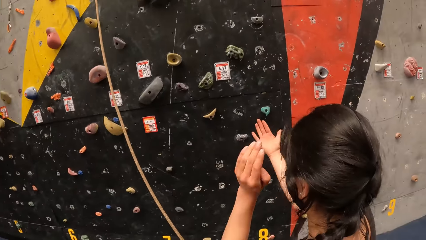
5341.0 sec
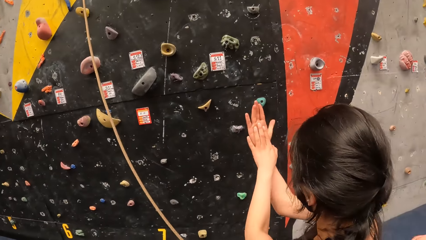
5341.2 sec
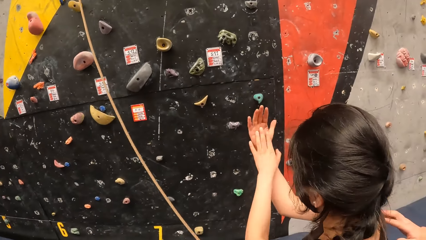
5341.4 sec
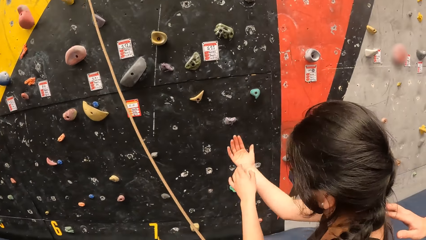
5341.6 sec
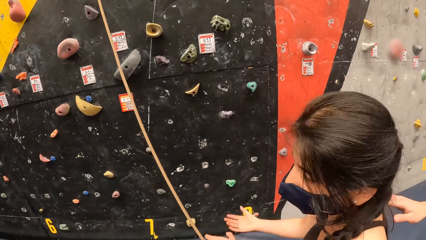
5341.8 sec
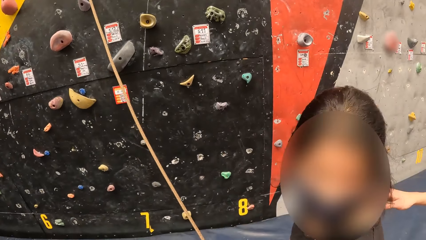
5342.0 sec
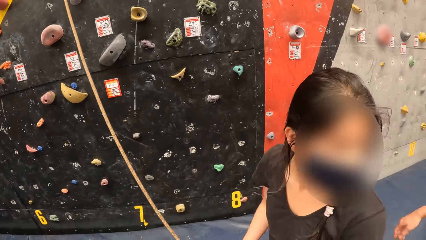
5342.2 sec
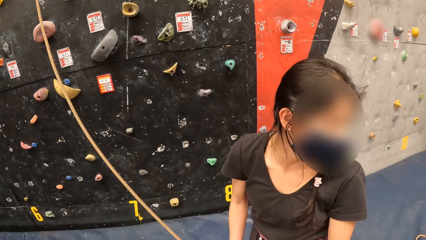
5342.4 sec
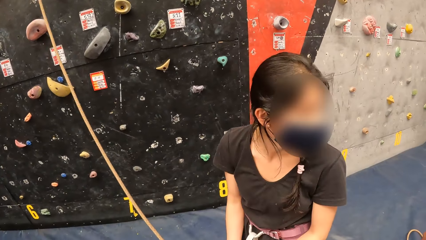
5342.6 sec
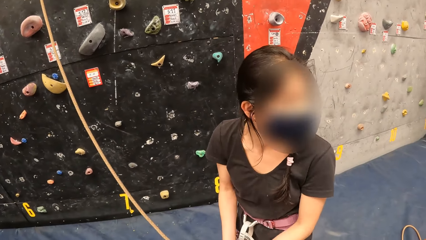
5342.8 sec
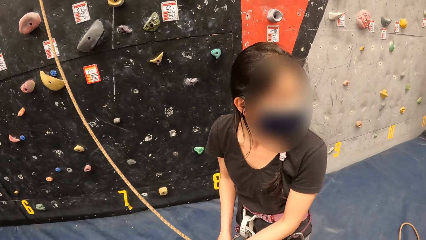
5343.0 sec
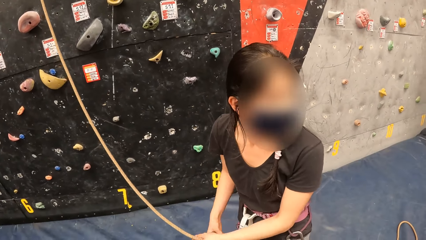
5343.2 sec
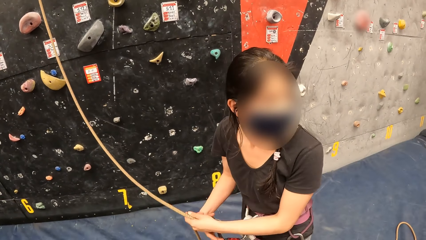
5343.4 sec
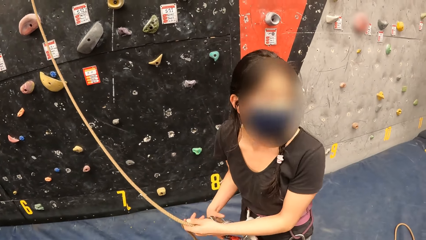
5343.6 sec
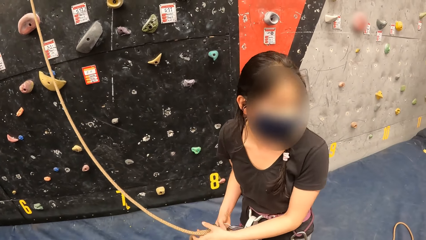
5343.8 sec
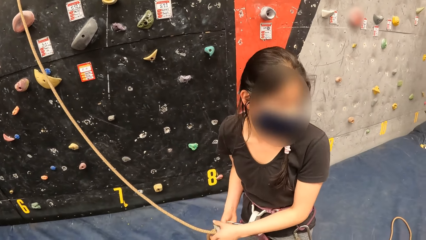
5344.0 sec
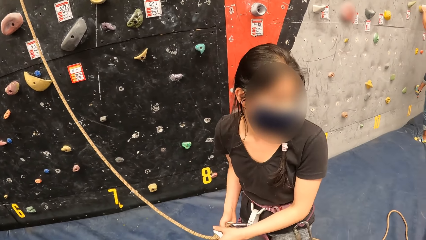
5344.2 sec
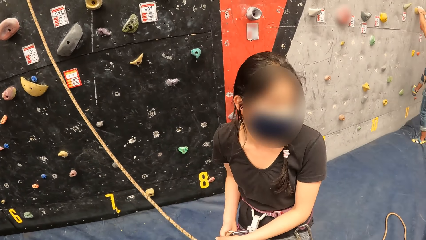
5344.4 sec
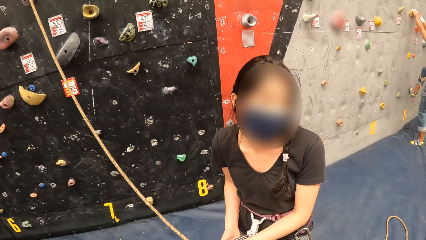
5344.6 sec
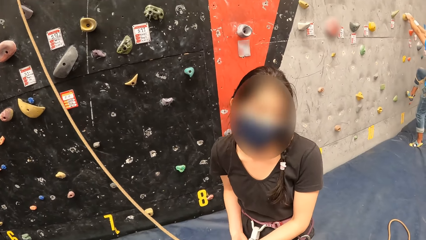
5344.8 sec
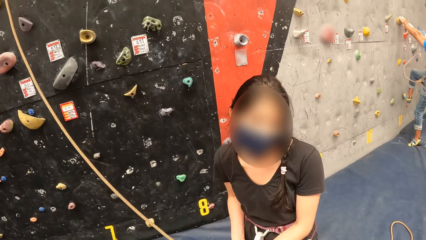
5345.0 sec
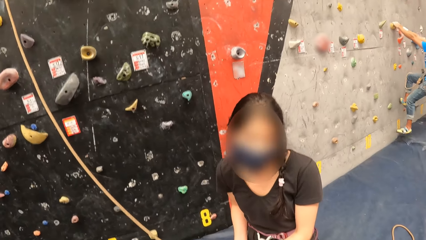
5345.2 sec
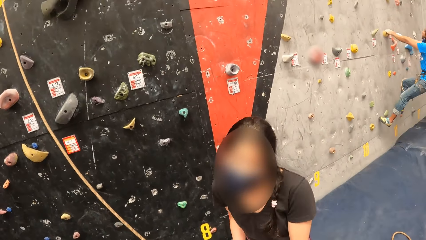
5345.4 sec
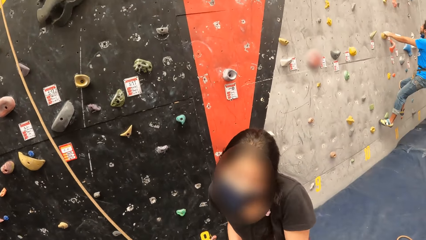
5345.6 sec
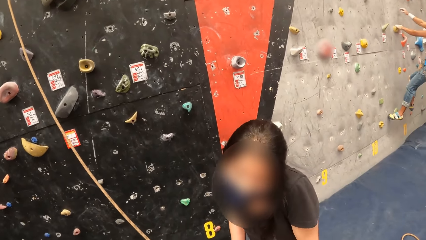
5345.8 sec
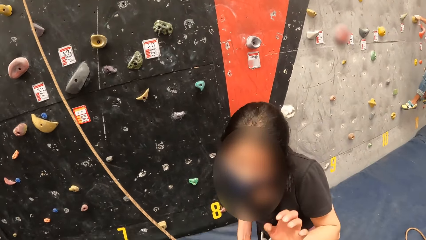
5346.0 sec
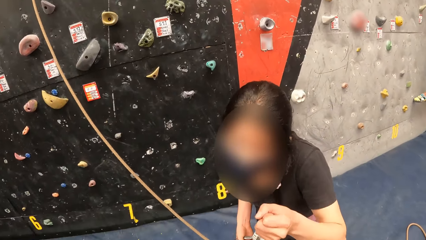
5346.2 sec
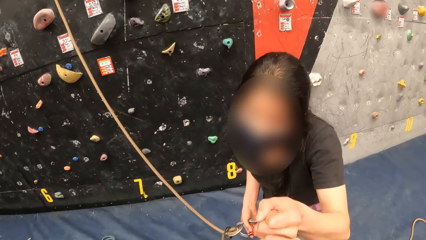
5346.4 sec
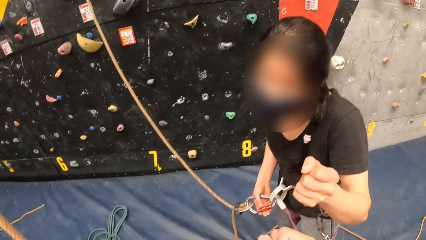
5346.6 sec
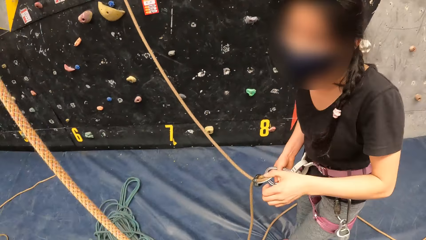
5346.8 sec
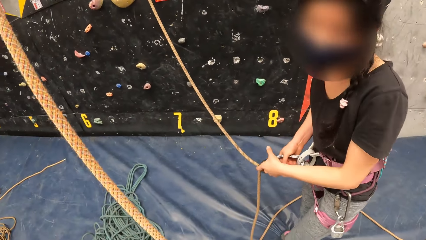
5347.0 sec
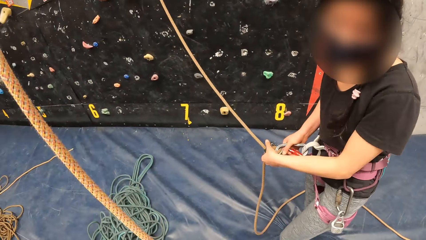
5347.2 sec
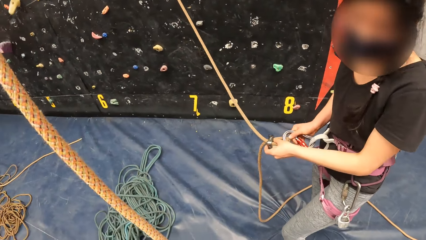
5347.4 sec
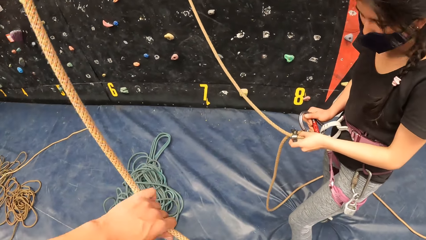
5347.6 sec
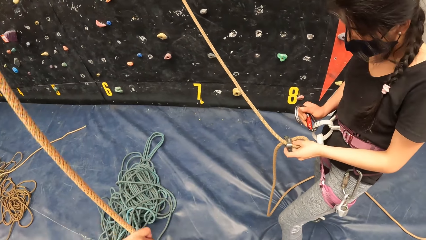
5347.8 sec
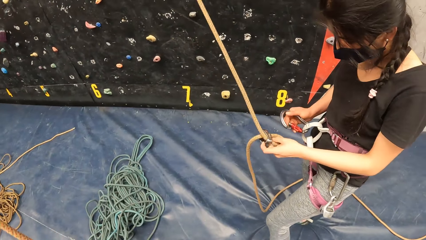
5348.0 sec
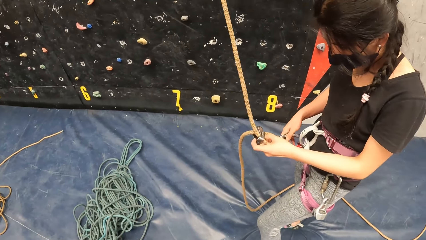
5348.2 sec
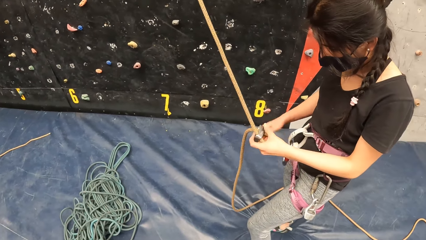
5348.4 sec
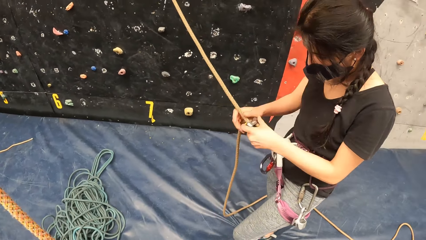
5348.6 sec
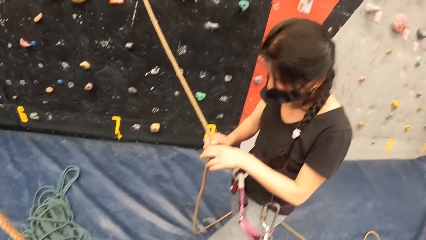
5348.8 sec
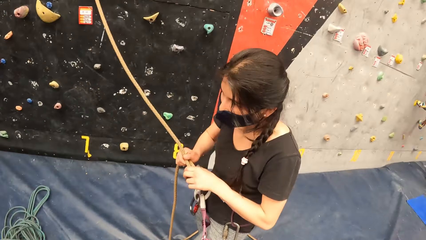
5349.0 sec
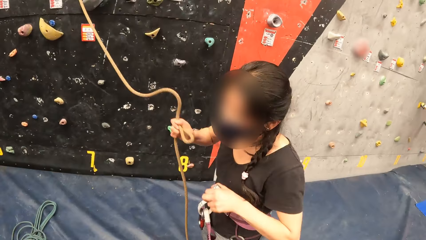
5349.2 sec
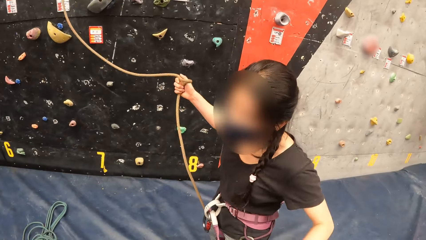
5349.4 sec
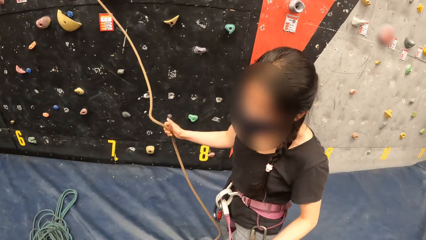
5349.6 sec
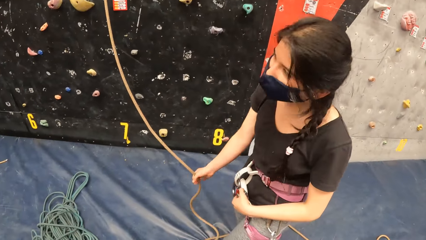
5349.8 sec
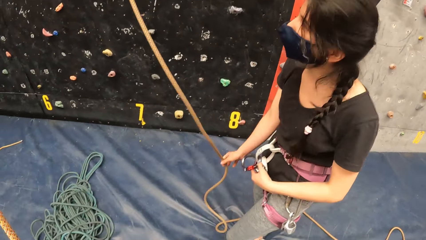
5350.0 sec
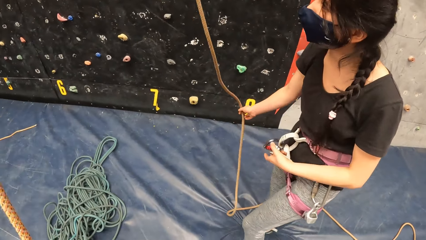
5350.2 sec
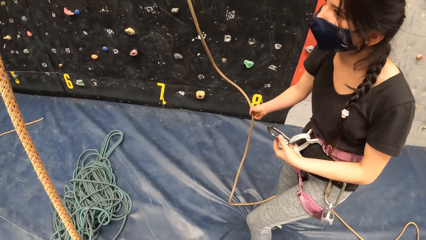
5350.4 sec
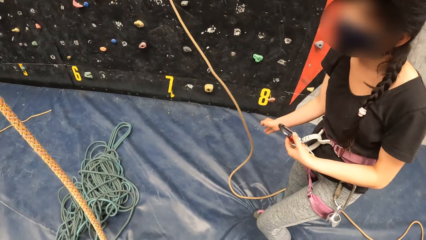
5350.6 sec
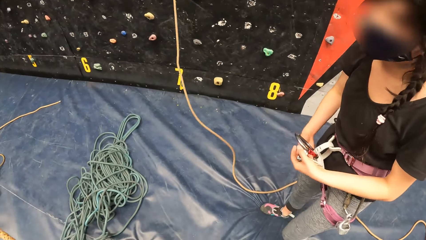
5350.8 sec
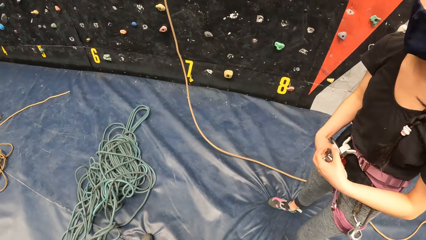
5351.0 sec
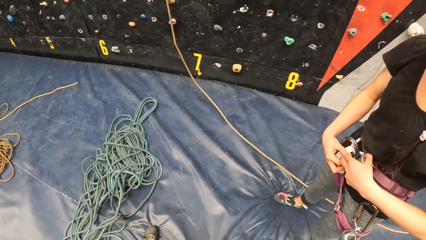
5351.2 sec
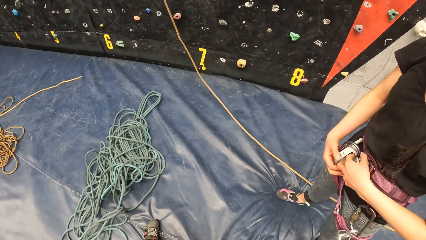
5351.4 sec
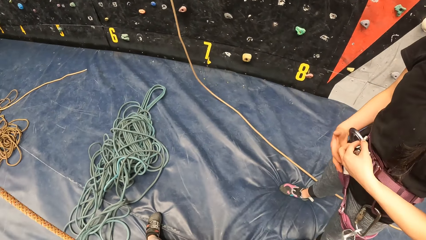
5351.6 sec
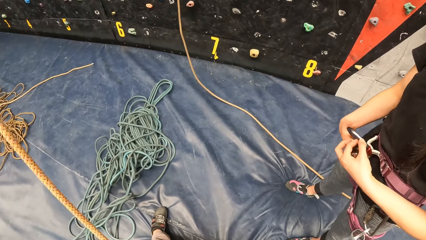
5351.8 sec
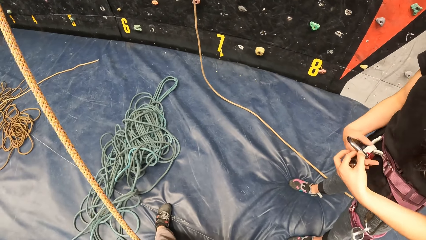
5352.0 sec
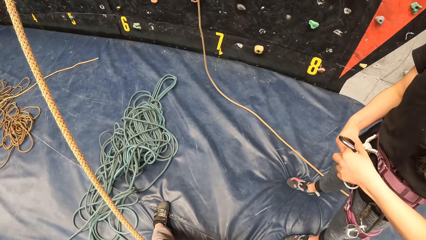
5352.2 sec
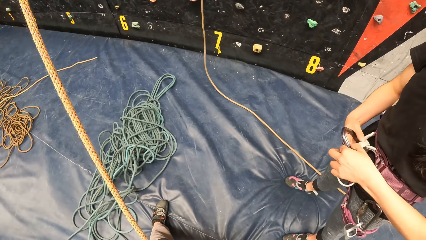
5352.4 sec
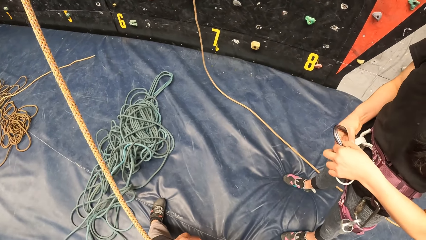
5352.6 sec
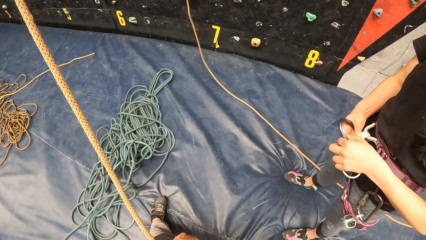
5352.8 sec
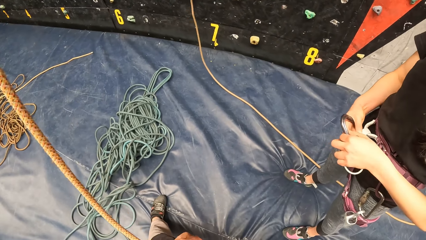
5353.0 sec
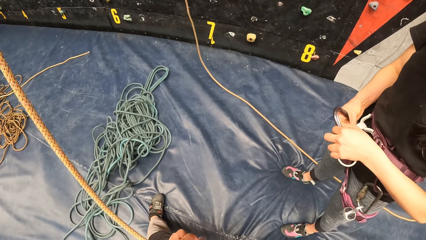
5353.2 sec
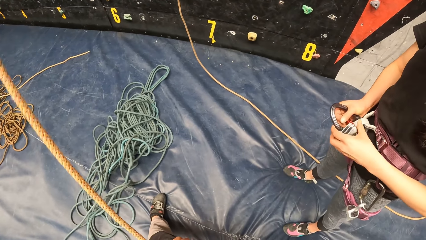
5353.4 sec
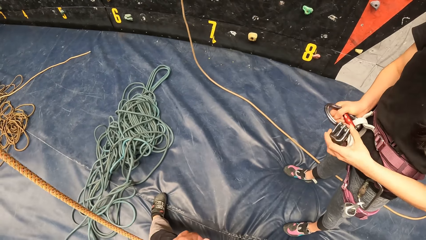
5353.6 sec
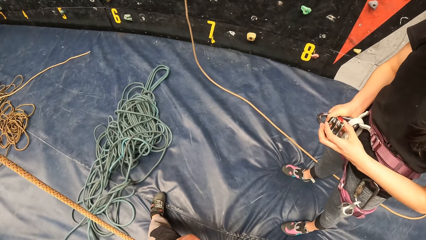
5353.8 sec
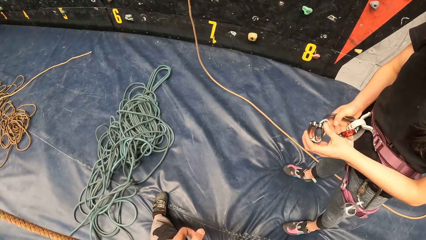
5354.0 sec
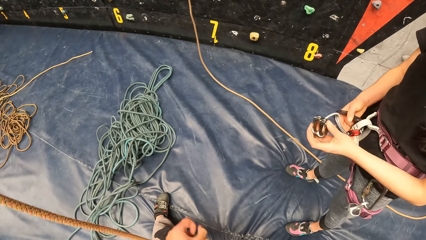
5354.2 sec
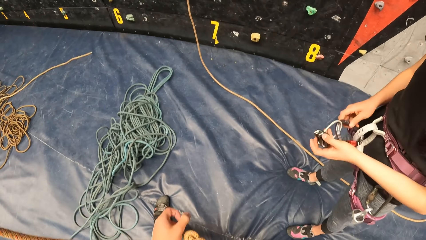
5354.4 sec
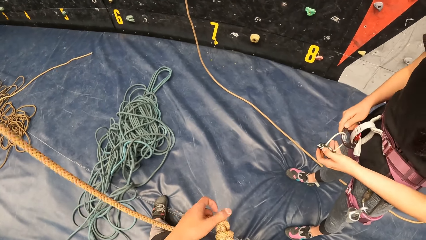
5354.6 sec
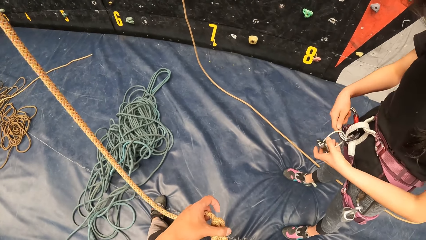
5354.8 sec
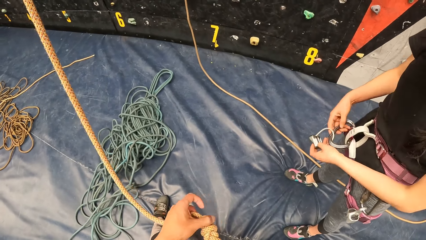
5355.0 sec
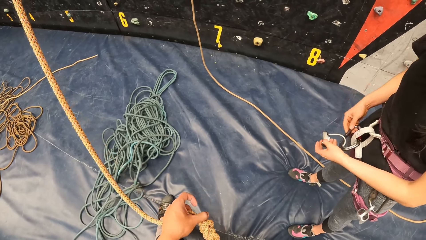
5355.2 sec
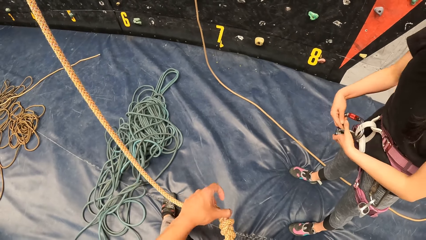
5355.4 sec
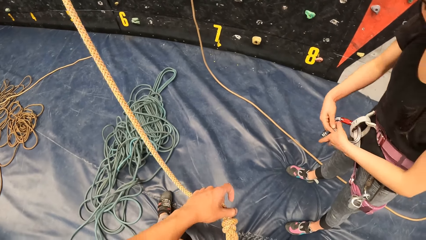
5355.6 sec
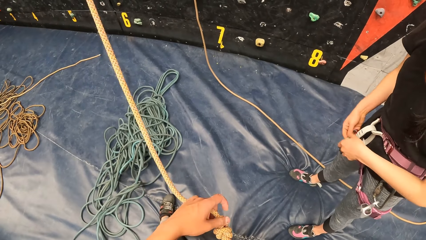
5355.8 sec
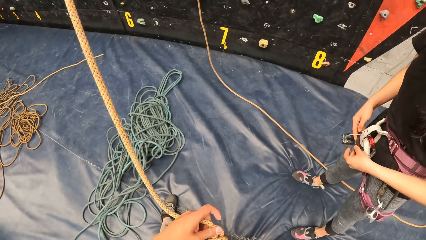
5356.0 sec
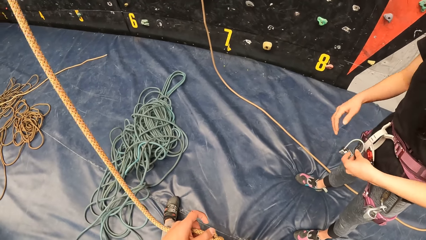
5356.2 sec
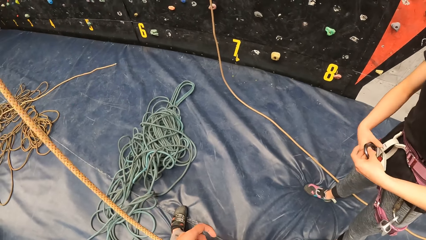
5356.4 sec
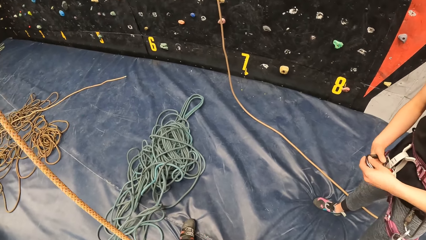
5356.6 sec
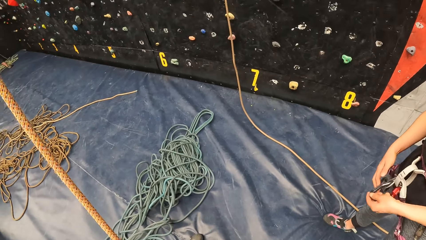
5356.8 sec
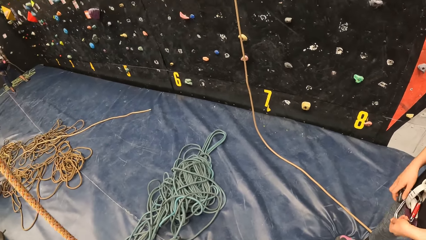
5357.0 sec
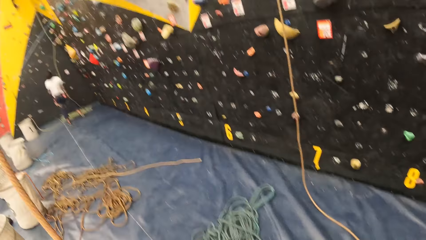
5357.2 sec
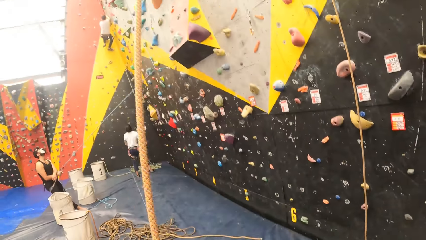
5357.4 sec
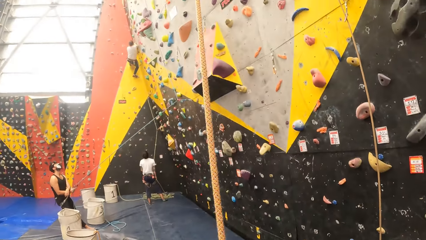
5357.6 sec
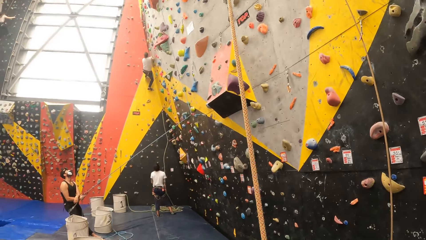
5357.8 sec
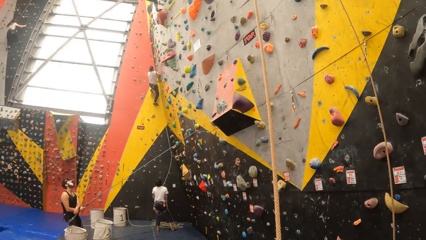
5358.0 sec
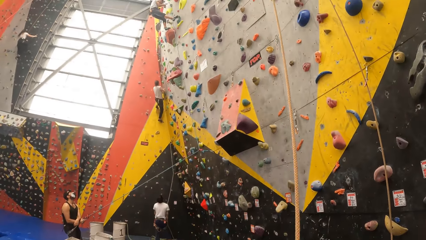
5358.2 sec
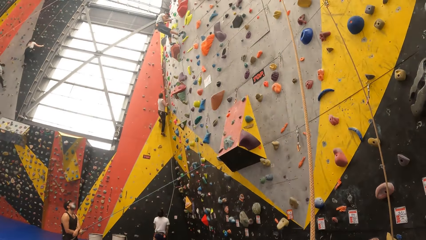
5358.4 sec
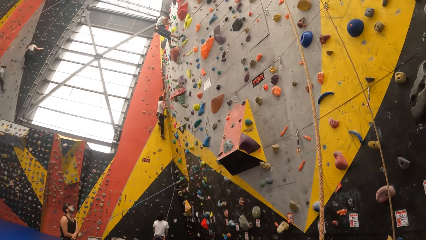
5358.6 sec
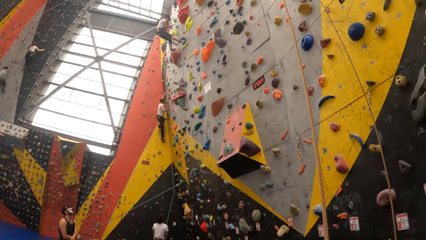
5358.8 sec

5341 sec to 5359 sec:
A woman puts her hands together. A man holds the back of the woman. The woman turns back. The woman talks with the man. The woman nods. The woman laughs. The woman points at the camera wearer. The woman adjusts a rope. The woman removes a clip from the rope. The woman releases the rope. The woman connects the clip to a carabiner. The camera wearer adjusts the rope. They hold the rope. They look around and look up.
